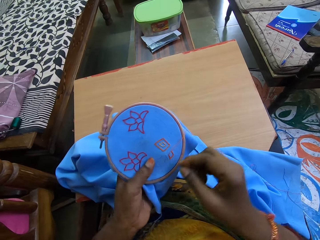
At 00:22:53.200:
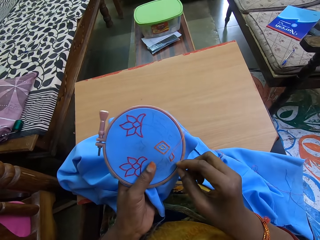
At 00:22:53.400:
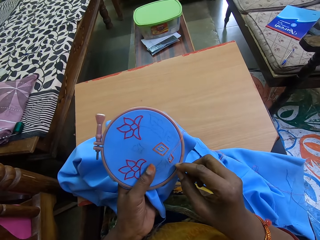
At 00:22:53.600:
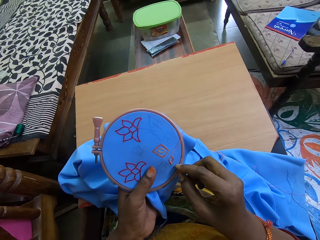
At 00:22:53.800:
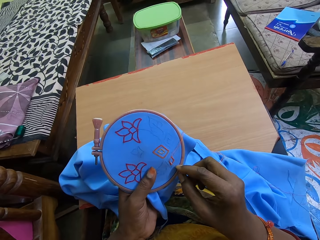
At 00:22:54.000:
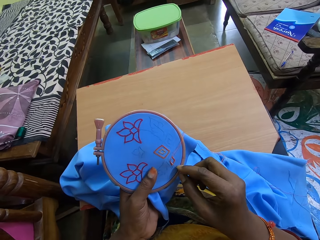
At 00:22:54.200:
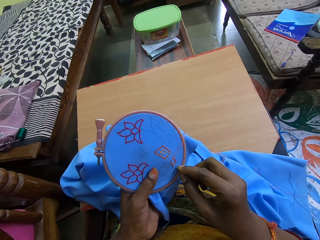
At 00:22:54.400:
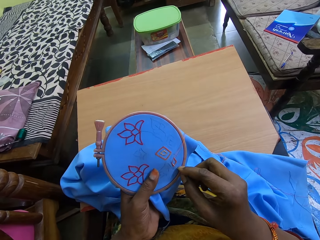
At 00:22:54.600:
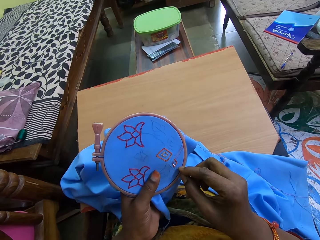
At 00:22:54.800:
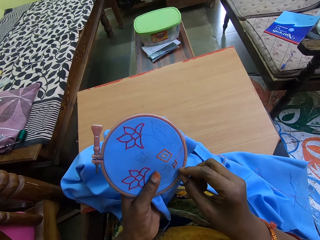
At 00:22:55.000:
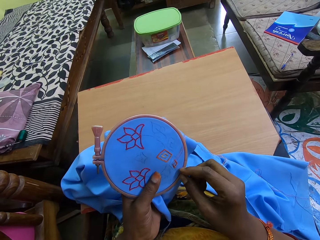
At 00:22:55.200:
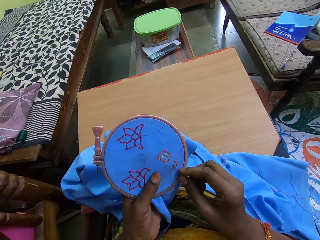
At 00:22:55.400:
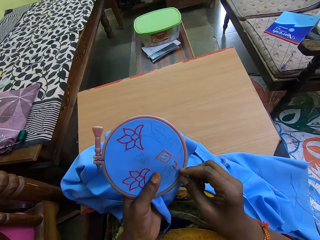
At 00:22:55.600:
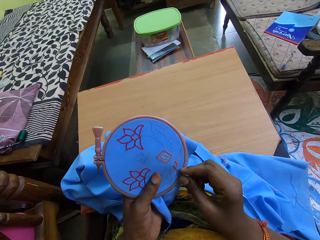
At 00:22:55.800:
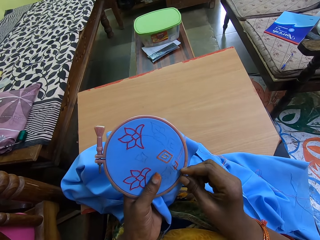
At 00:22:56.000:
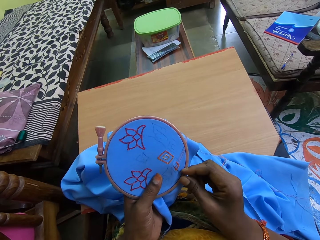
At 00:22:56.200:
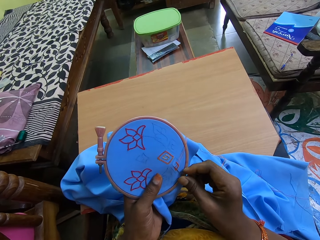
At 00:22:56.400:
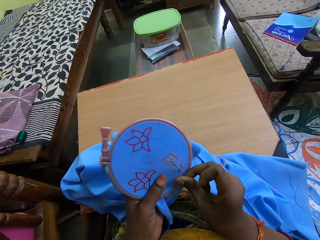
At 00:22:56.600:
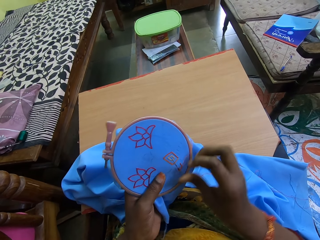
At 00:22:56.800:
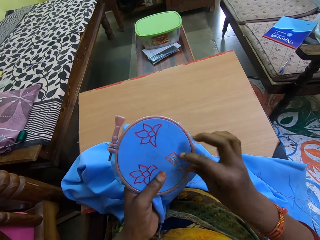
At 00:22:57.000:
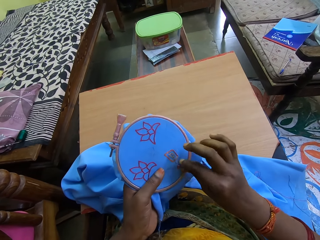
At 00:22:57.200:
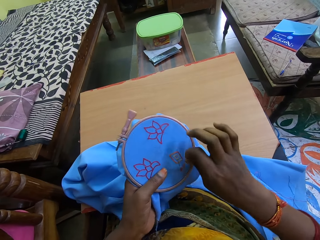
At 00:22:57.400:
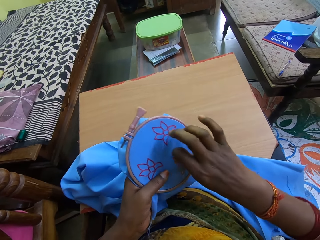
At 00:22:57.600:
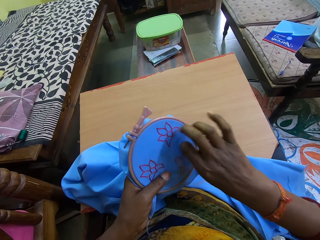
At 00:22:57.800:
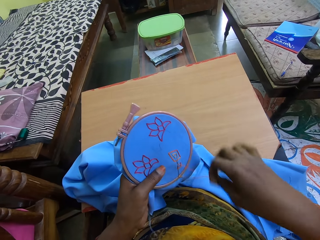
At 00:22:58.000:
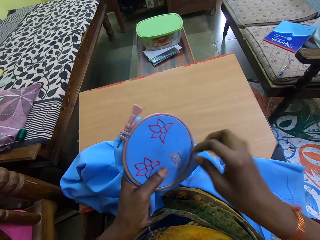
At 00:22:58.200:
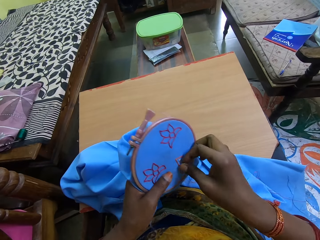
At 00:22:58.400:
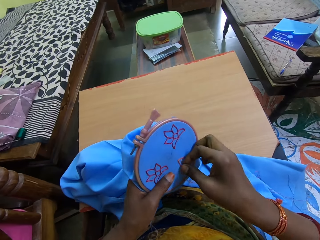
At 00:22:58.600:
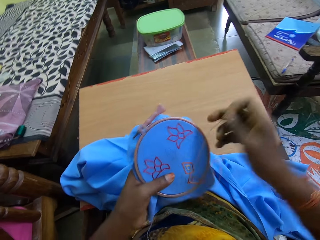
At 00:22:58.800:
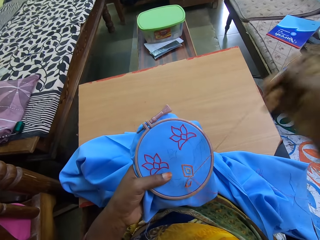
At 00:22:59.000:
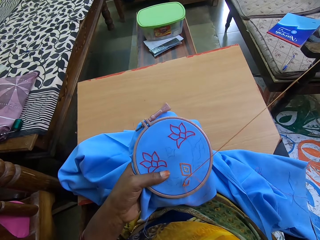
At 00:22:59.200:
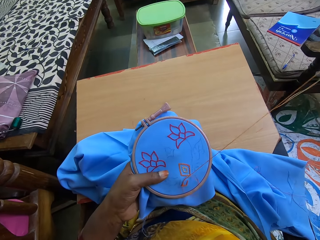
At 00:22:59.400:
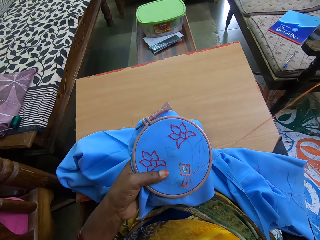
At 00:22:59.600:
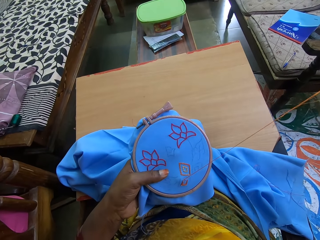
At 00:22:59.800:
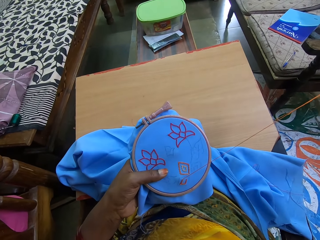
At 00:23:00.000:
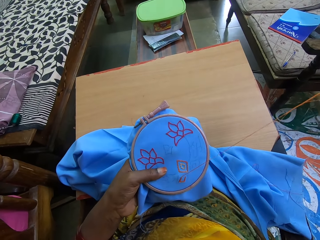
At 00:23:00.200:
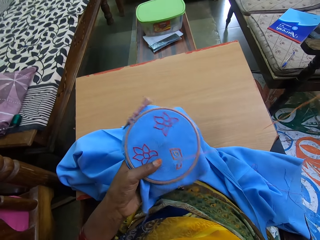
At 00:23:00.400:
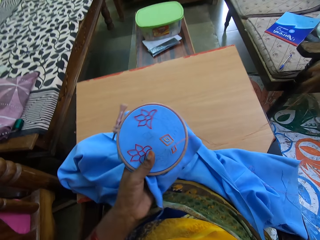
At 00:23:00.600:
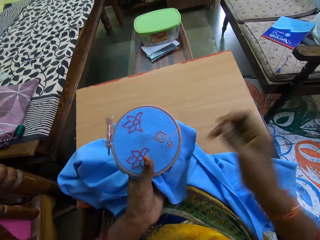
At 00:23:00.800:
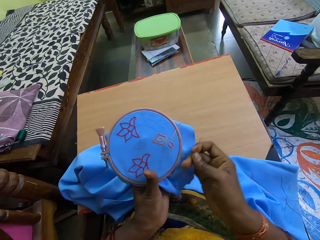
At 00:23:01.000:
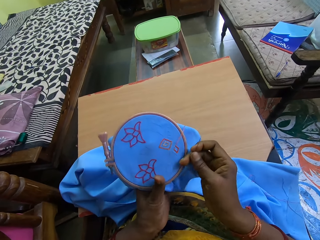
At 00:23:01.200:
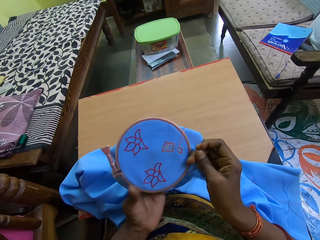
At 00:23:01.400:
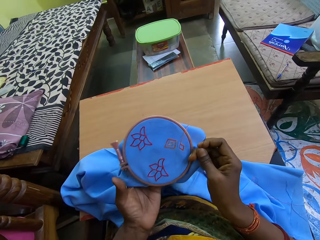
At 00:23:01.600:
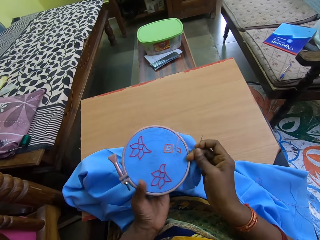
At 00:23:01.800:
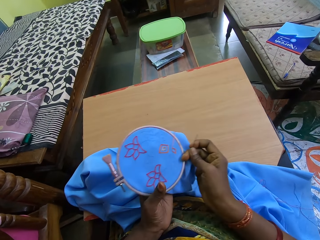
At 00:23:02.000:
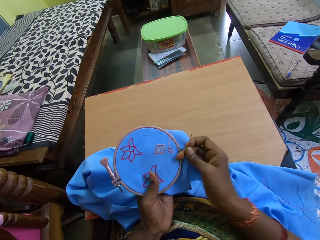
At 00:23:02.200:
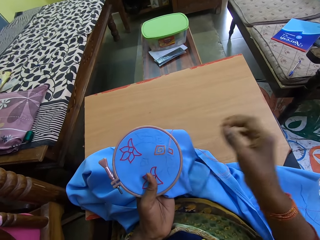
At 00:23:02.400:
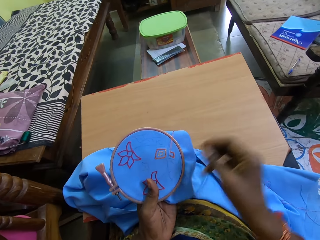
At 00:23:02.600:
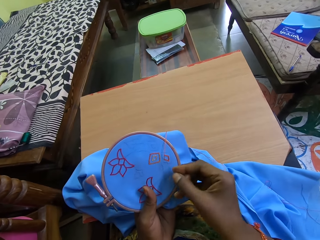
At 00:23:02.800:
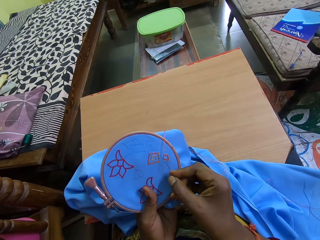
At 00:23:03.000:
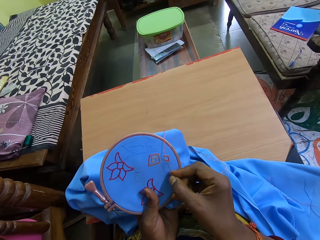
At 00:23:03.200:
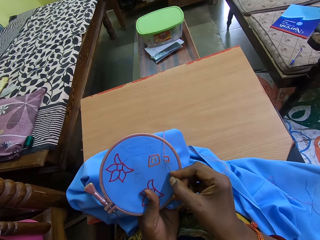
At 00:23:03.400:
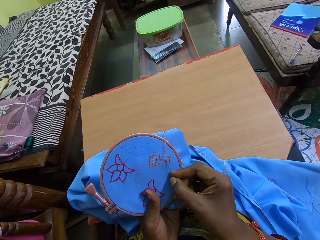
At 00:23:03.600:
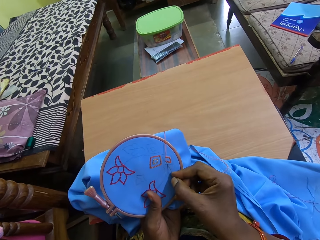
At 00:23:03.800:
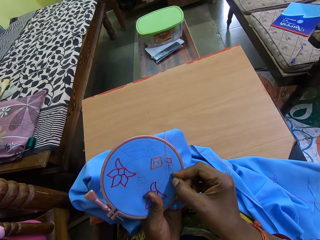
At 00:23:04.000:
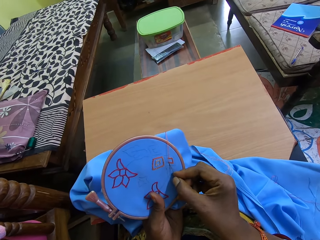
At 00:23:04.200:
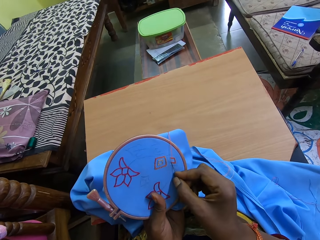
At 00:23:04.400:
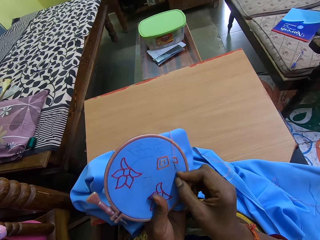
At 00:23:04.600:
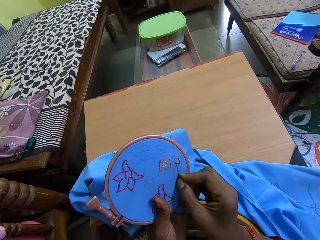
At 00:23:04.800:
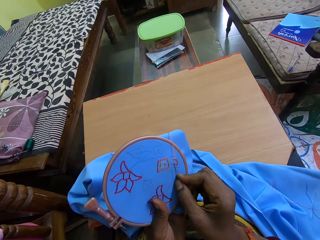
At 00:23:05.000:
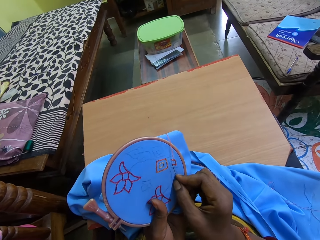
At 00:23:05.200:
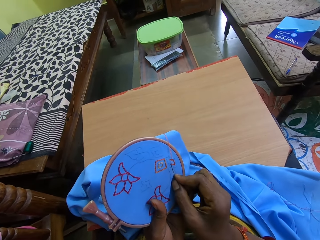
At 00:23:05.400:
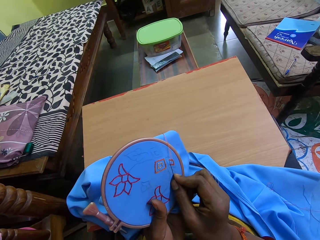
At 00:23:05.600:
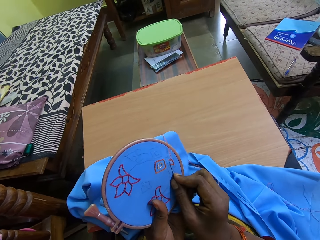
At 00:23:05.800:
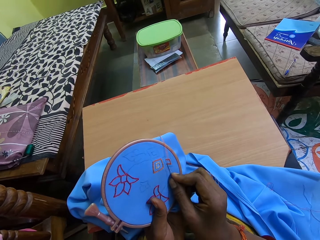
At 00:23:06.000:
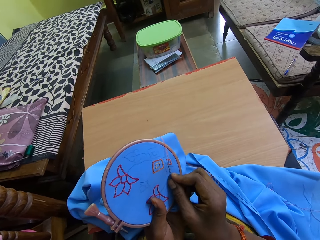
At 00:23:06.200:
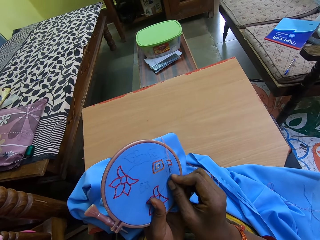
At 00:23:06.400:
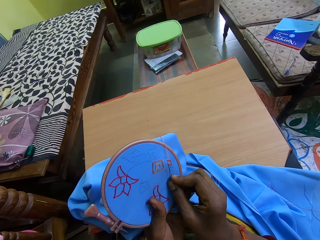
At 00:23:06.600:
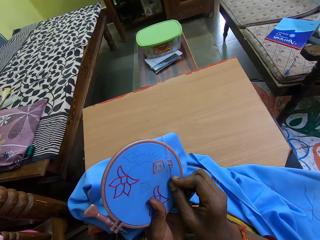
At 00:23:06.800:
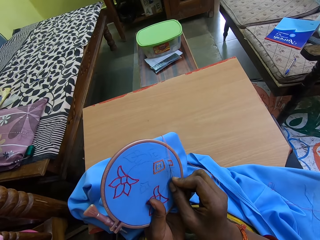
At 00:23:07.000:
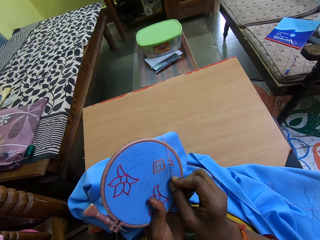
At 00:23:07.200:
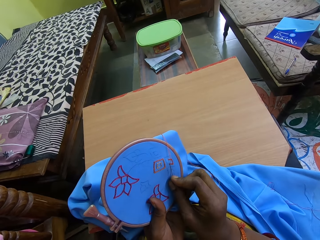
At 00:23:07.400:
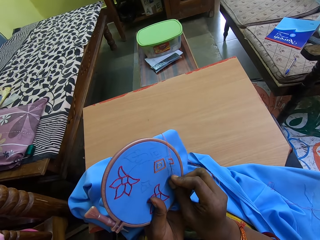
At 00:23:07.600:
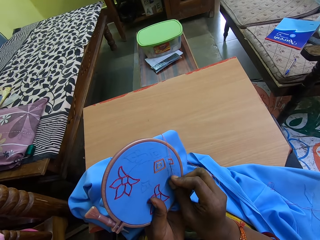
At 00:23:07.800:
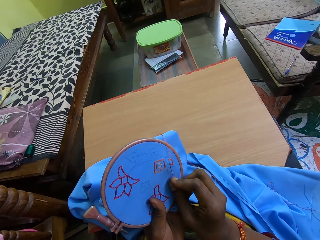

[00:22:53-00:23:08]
The camera wearer sews a cloth with a needle. She twists the thread on the needle and pulls the thread. She adjusts the fabric with her hands. She embroiders the fabric with the needle and thread in her right hand.

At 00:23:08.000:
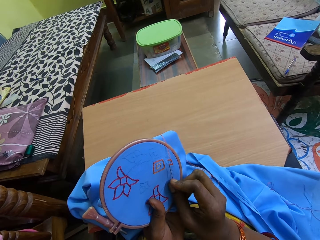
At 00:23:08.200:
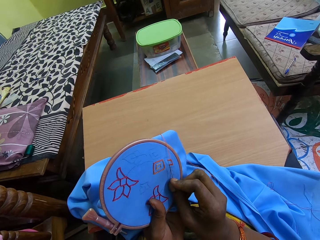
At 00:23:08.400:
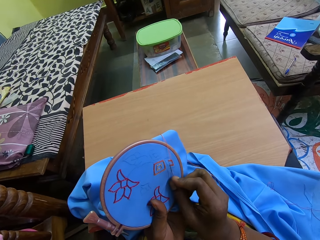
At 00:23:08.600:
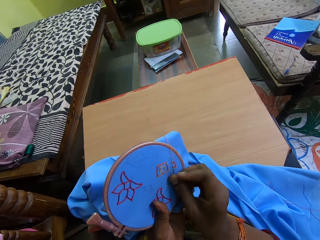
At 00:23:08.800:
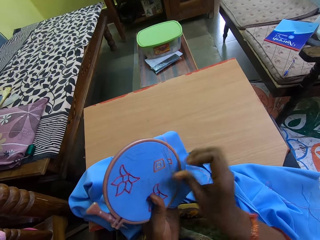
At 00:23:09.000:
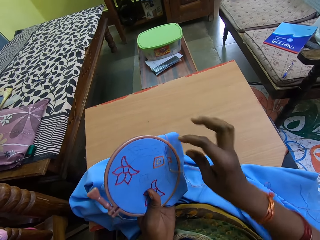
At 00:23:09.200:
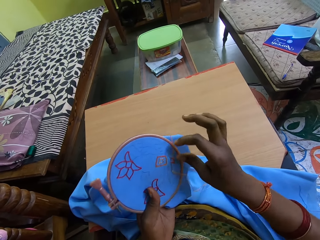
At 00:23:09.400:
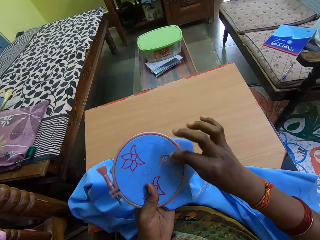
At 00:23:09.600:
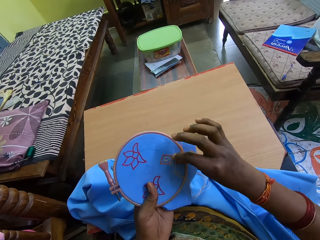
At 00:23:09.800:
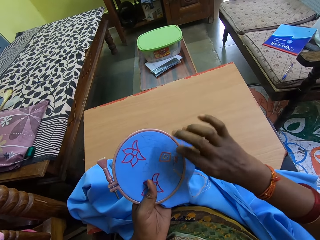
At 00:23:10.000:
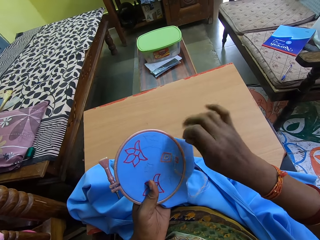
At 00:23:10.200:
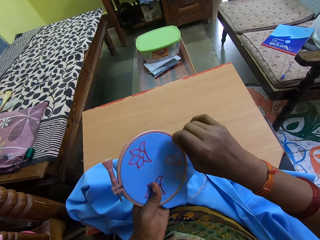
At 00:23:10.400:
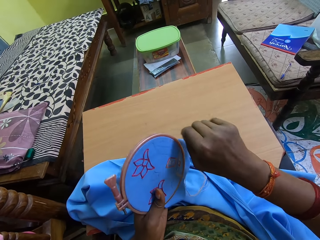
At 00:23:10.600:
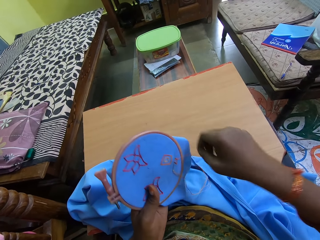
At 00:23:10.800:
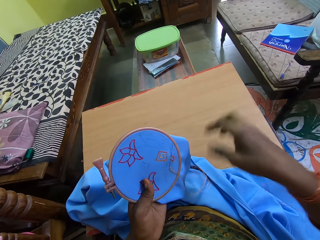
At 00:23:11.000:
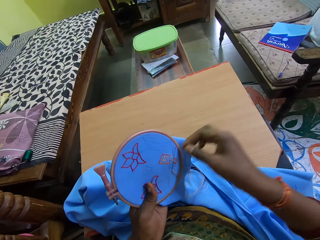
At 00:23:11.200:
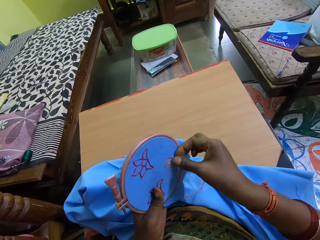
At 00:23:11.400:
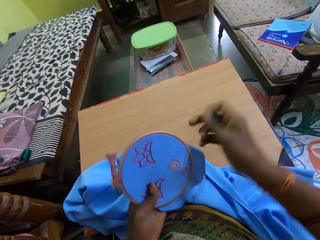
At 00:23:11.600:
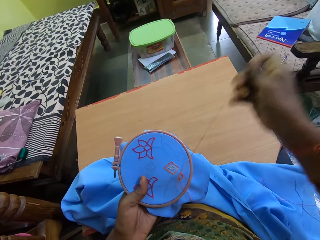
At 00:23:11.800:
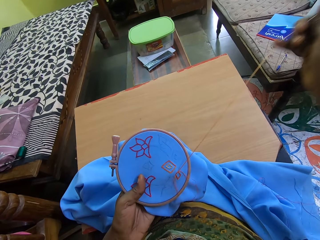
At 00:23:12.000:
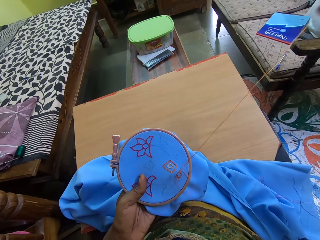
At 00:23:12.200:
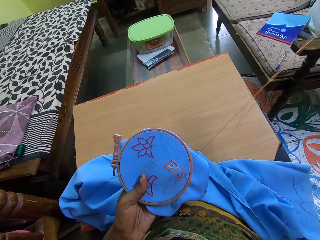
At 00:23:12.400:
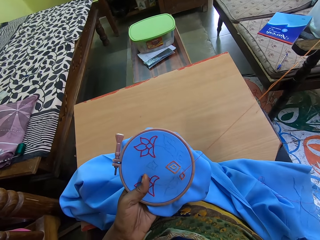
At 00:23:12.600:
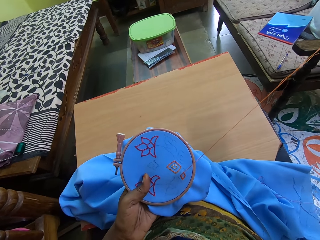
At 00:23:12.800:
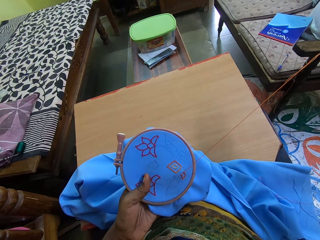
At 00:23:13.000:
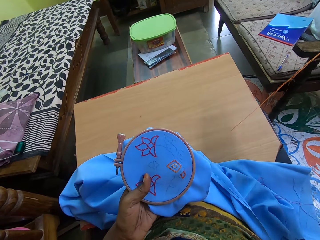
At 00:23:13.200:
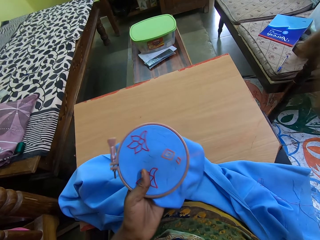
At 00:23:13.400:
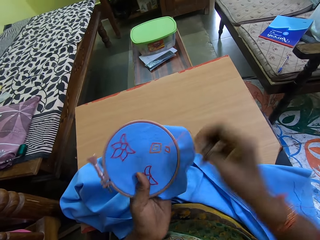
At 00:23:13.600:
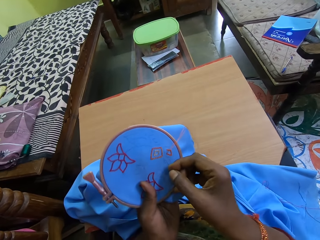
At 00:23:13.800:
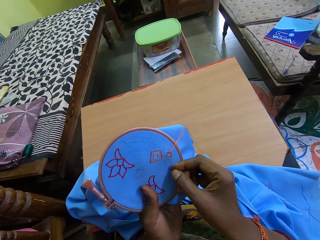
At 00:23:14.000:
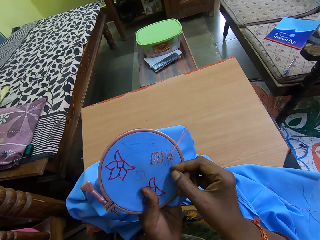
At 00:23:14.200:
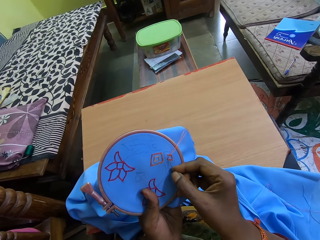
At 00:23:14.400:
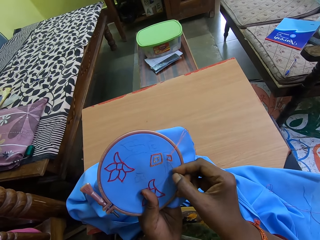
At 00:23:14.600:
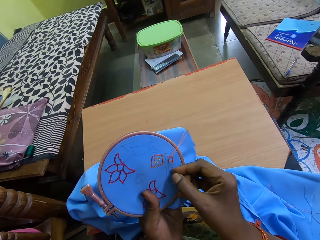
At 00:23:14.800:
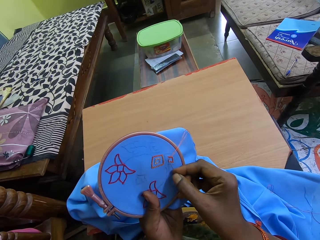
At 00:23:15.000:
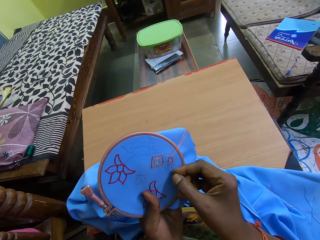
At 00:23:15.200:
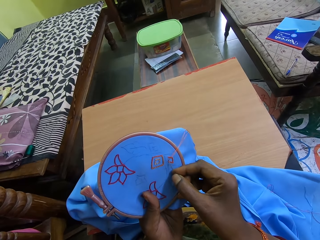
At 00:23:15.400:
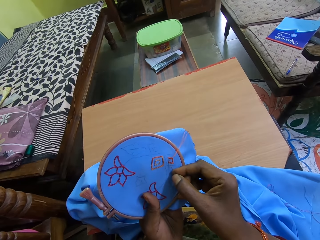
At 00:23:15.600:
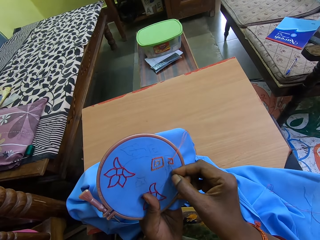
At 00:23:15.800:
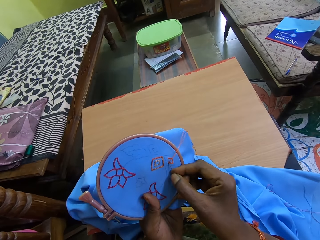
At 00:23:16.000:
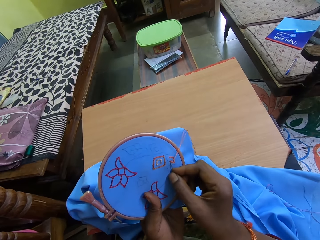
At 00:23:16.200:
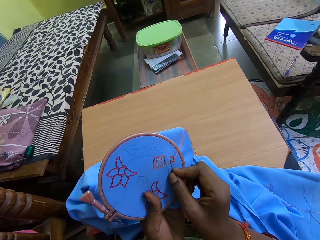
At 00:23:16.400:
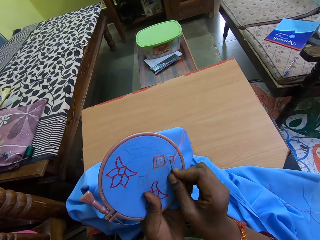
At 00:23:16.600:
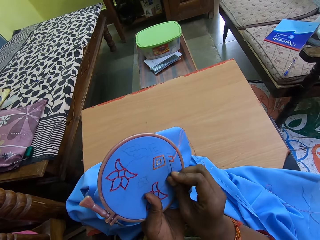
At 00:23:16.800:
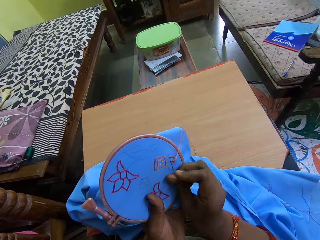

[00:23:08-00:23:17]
The camera wearer twists the thread on a needle. They pull the thread.
